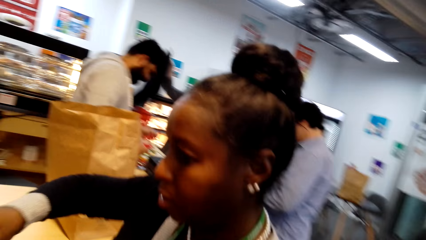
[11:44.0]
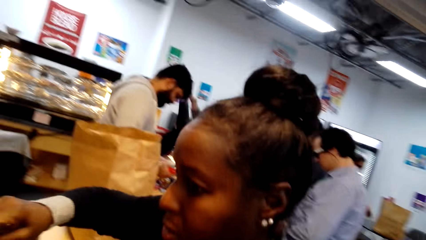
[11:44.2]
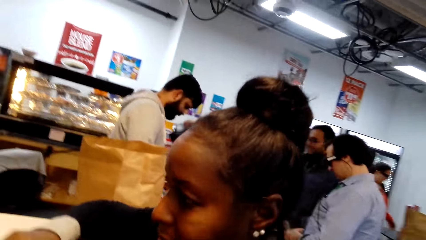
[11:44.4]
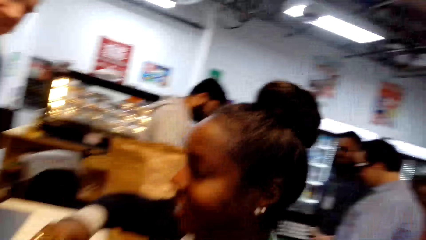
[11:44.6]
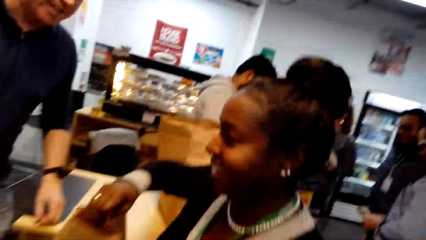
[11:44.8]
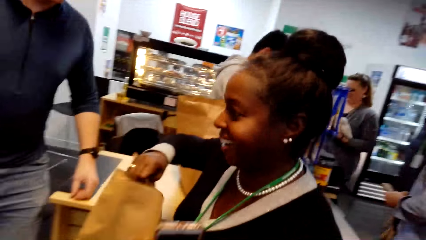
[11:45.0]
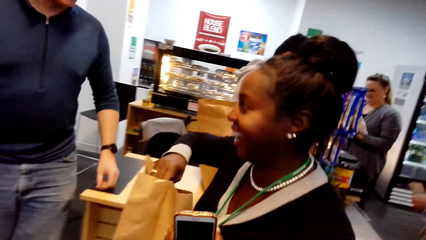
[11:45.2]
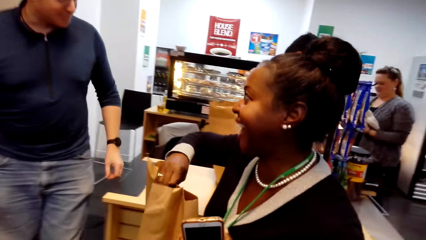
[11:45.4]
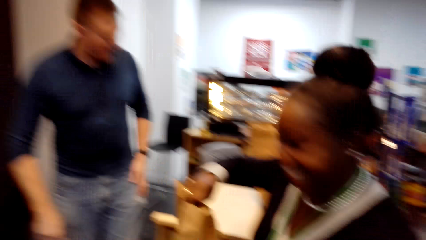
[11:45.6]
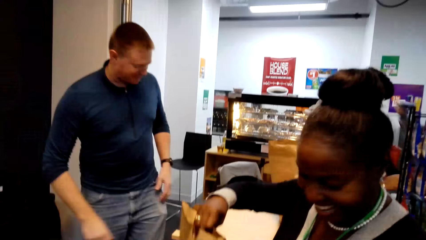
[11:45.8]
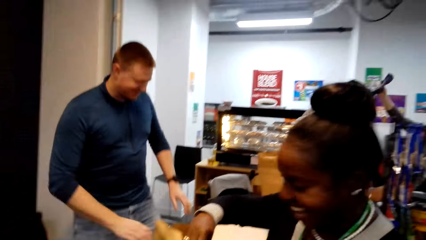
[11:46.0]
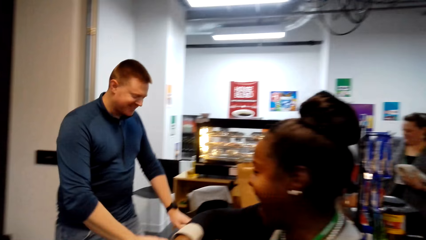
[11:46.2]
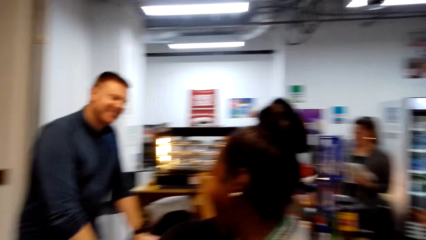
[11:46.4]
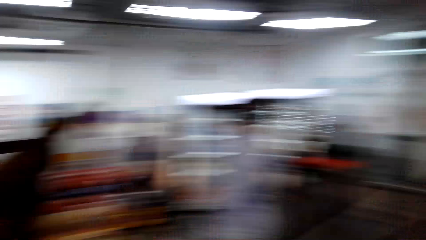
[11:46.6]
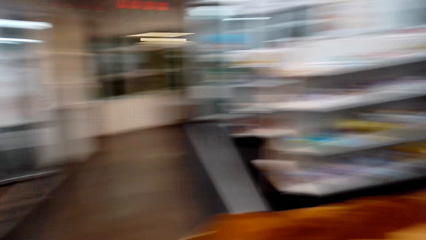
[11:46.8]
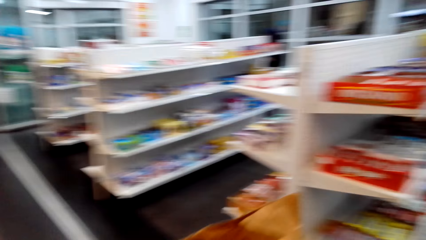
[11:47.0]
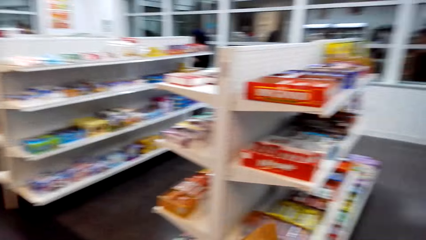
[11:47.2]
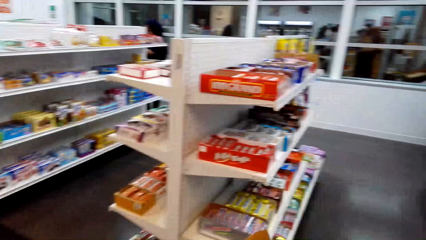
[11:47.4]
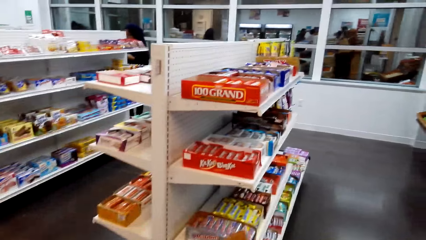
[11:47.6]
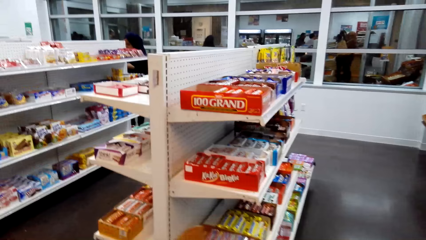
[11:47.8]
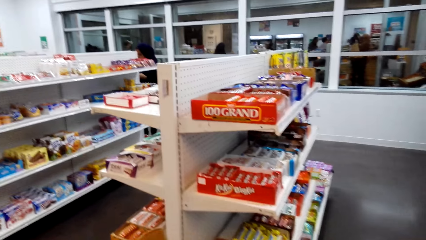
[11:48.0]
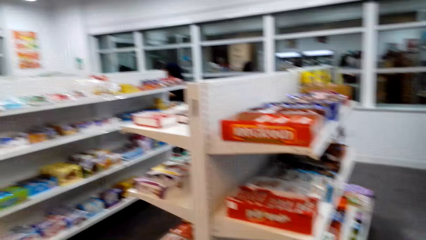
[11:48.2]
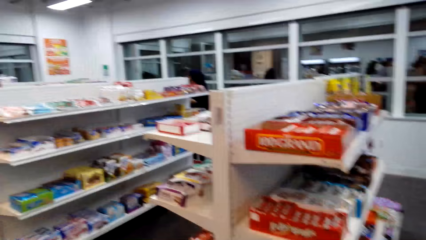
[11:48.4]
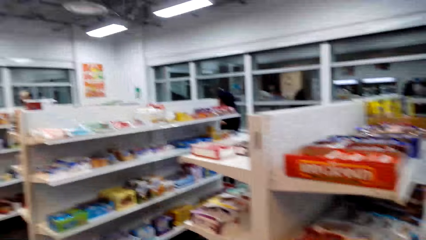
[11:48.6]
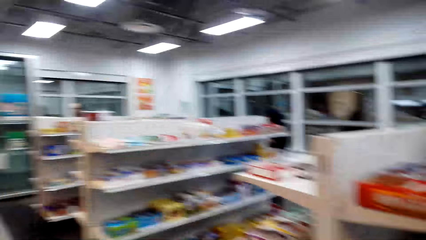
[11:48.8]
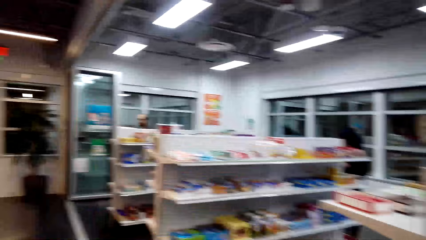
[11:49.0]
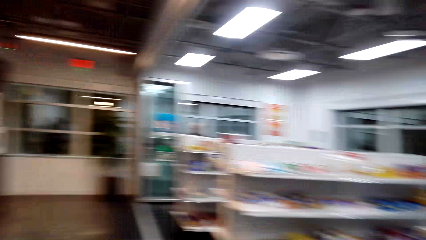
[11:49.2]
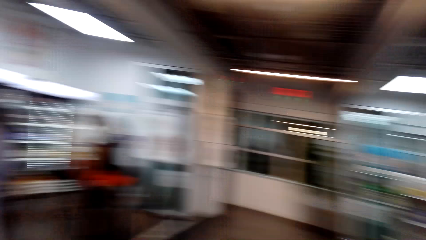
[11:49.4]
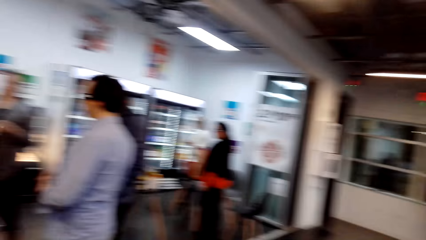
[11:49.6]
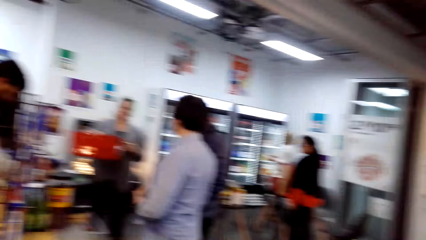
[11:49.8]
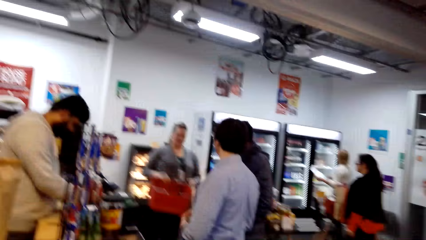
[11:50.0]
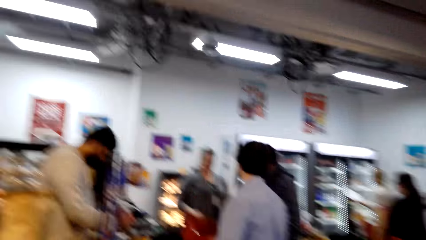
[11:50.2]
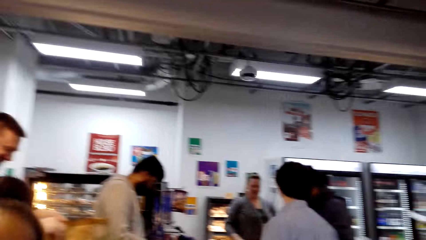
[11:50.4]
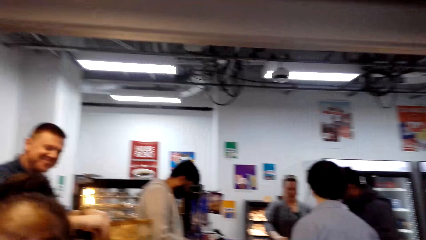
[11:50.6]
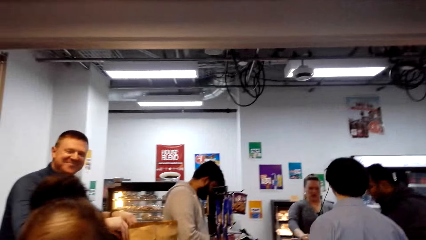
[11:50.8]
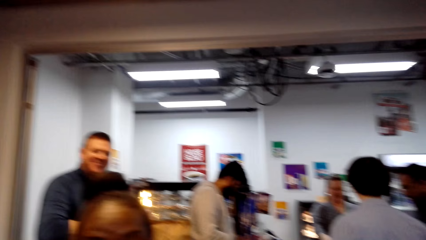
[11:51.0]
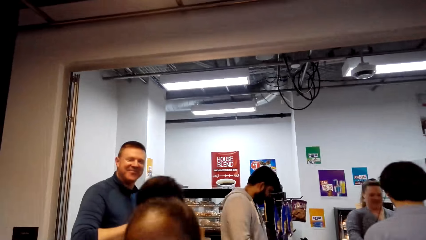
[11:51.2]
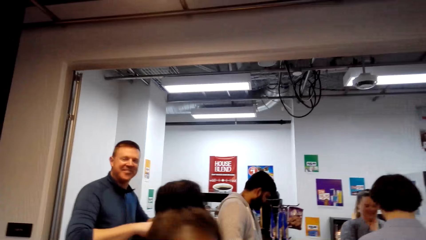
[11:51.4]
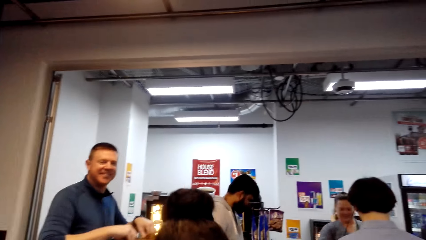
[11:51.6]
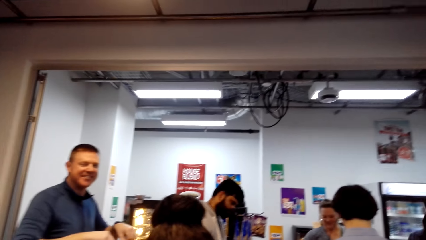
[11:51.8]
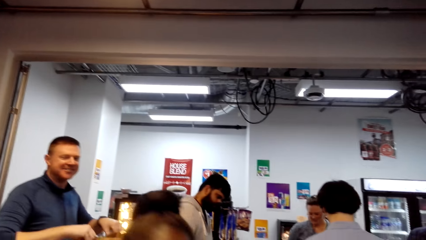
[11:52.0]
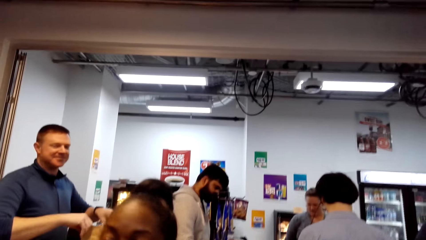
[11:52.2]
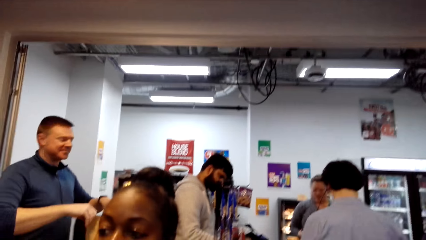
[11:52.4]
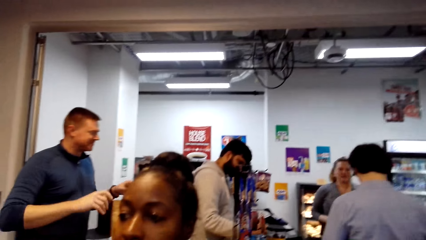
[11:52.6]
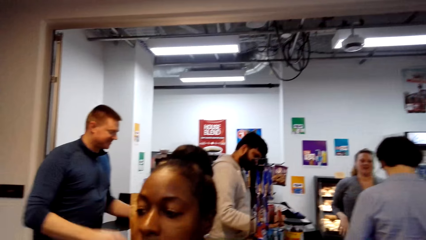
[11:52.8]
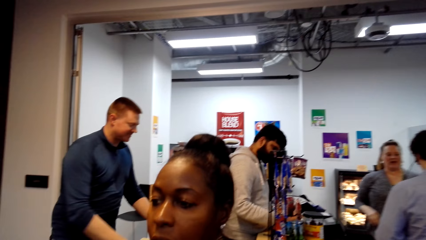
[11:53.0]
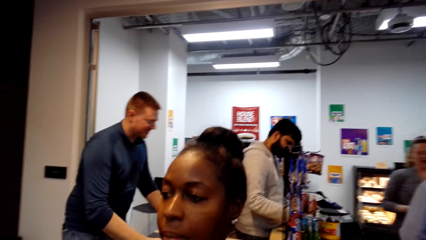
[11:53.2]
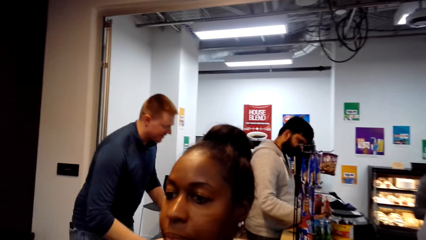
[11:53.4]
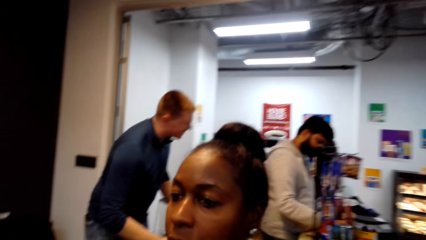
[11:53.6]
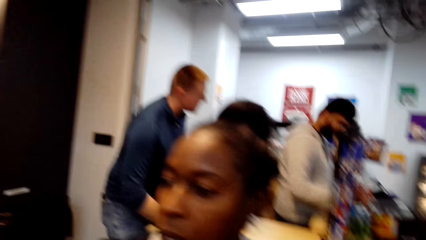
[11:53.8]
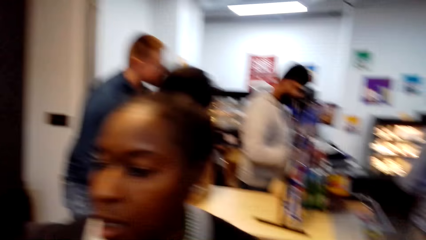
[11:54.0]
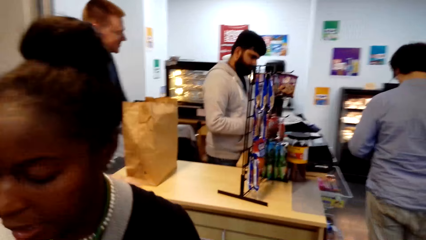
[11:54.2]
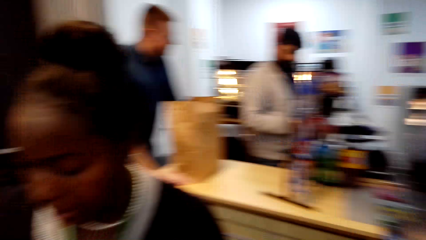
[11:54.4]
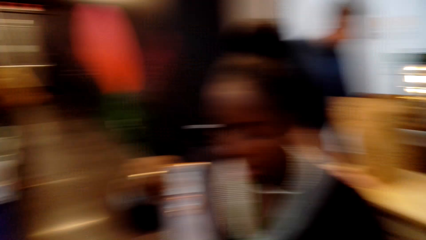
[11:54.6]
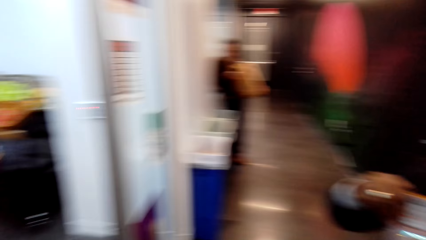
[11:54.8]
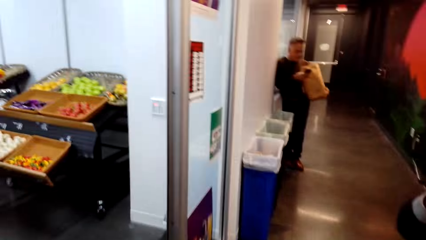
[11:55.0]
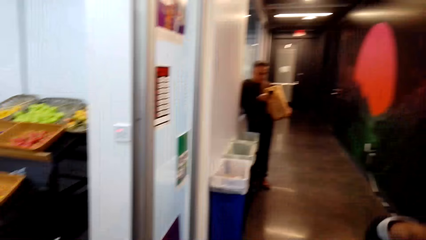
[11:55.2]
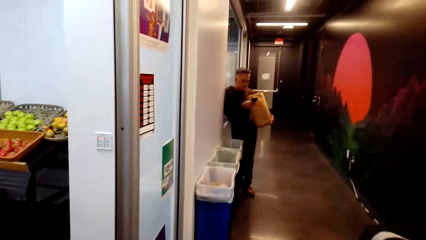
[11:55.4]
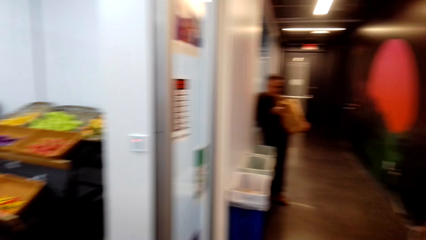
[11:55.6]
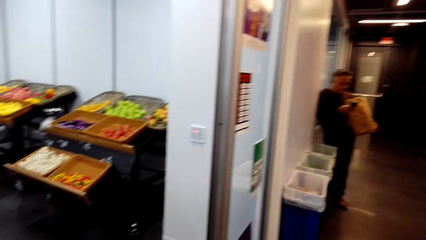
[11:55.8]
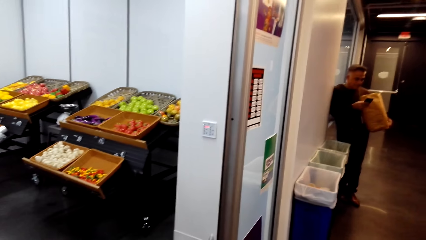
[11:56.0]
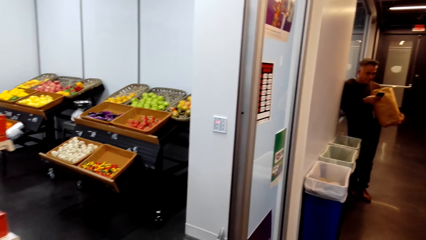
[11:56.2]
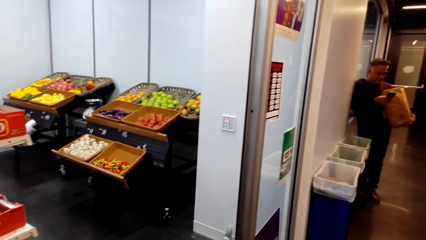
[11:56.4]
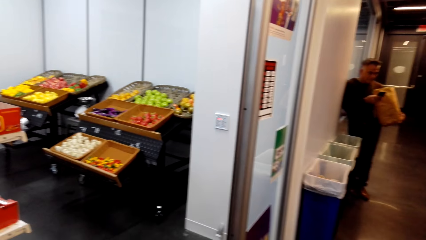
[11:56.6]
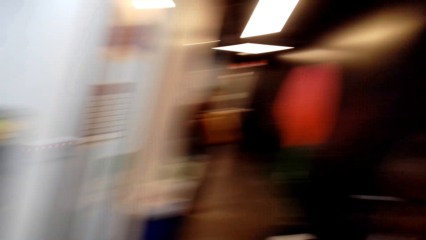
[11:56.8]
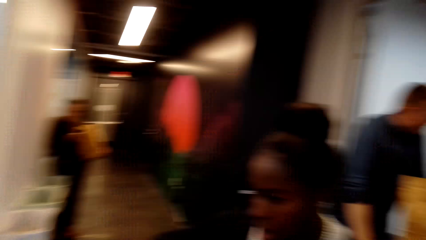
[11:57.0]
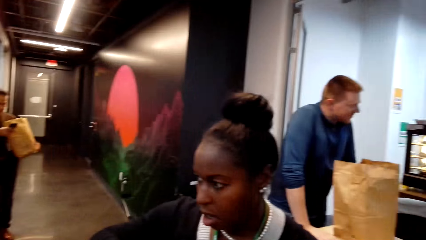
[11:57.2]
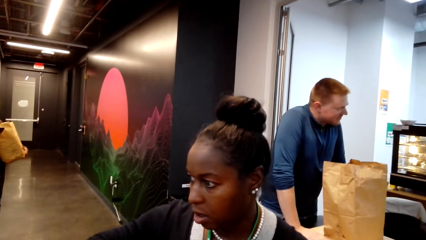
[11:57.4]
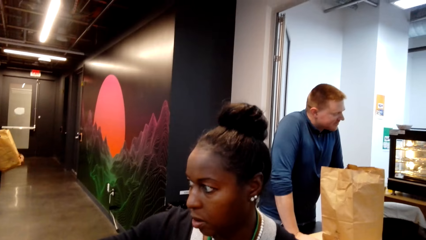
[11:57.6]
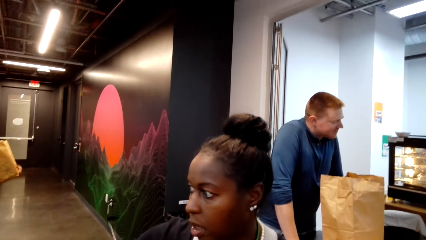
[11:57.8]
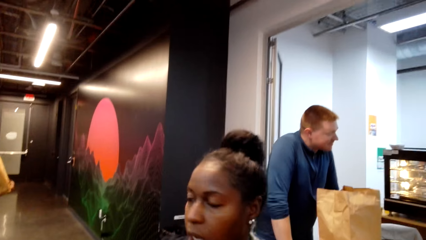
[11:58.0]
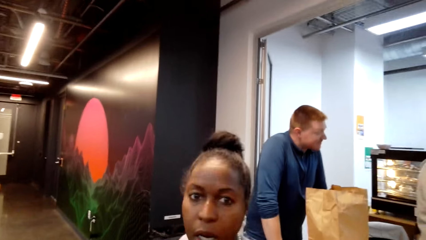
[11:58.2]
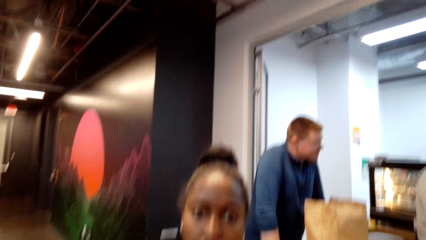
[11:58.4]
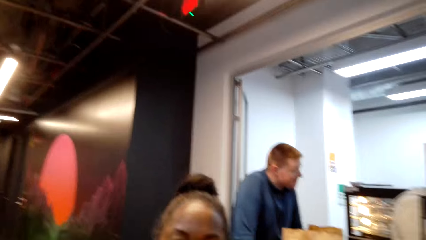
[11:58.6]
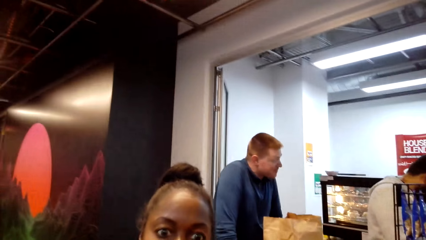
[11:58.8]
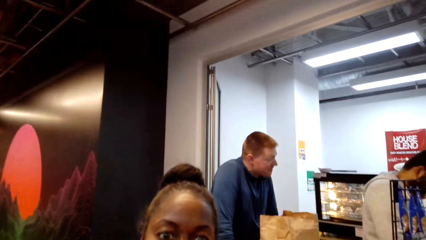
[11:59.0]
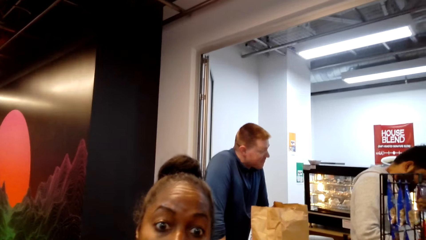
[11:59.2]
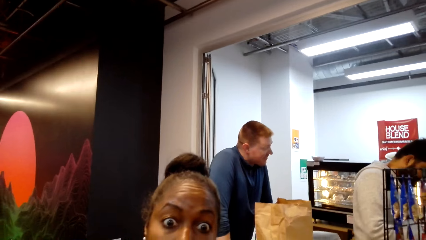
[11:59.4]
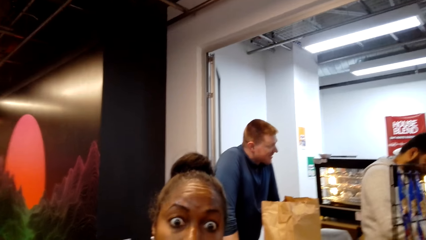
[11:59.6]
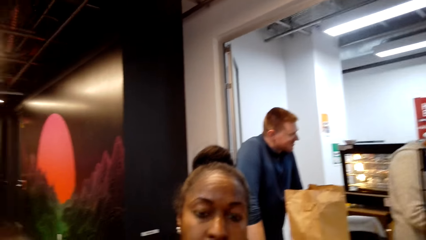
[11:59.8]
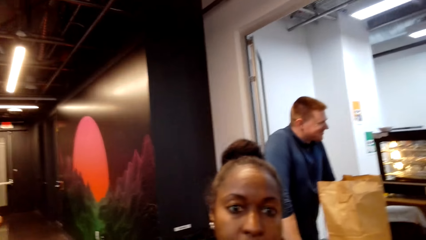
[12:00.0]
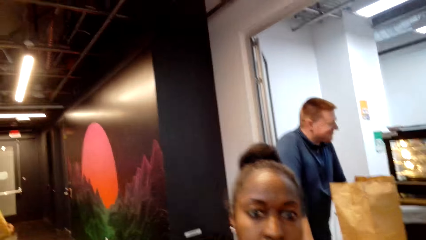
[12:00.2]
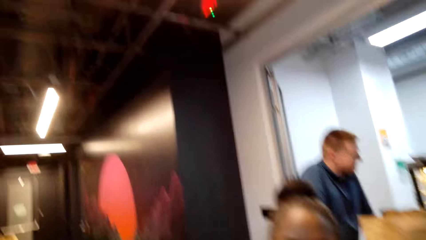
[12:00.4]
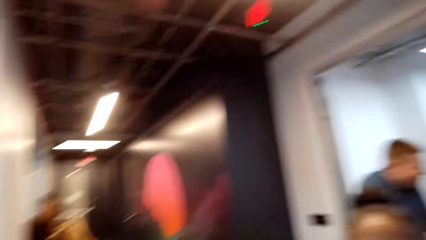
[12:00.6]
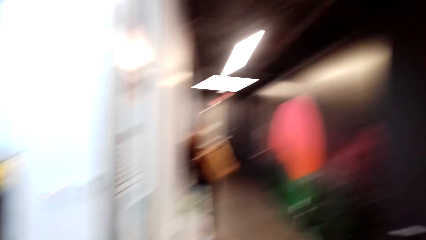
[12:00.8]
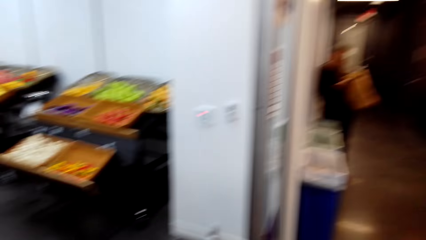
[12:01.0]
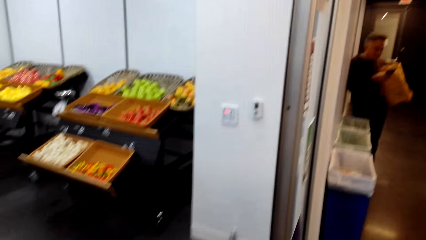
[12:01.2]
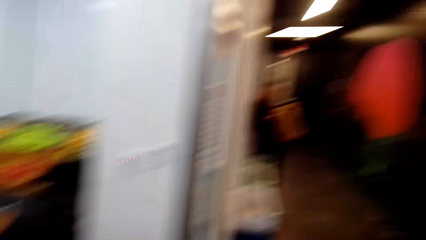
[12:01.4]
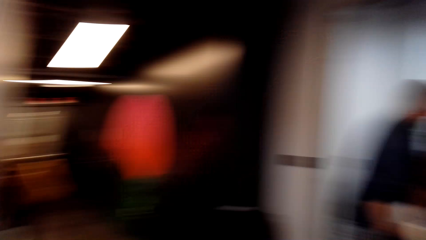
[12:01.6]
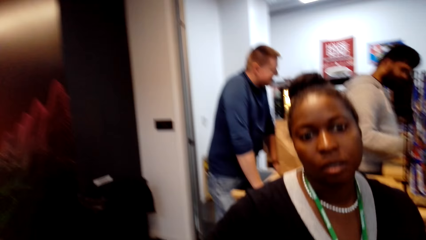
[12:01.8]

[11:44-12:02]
The woman takes the paper bag from the cashier. The cashier converses with the woman. The camera wearer looks around and converses with the woman. They walk in the store. They talk to the woman in the store. The woman stands in the store.
